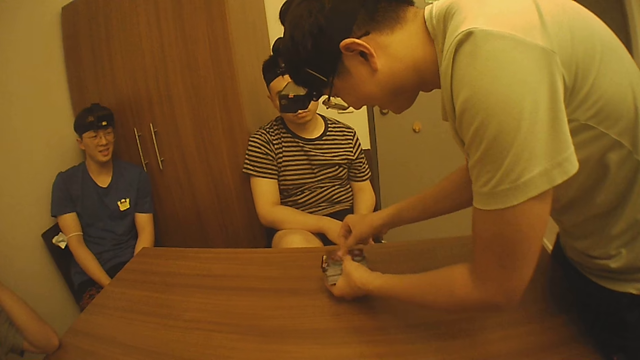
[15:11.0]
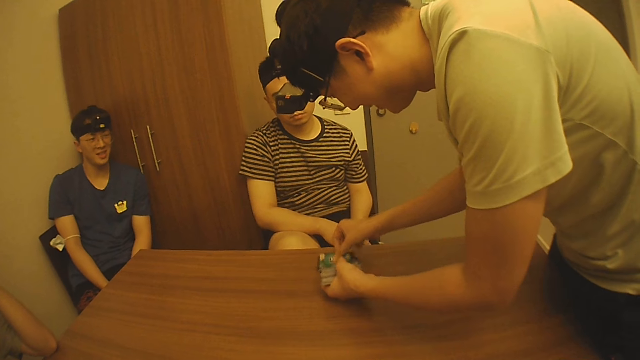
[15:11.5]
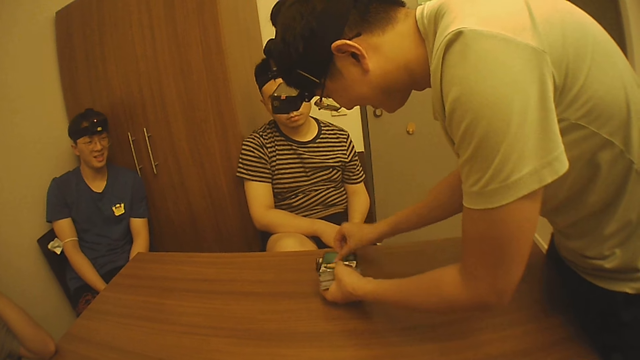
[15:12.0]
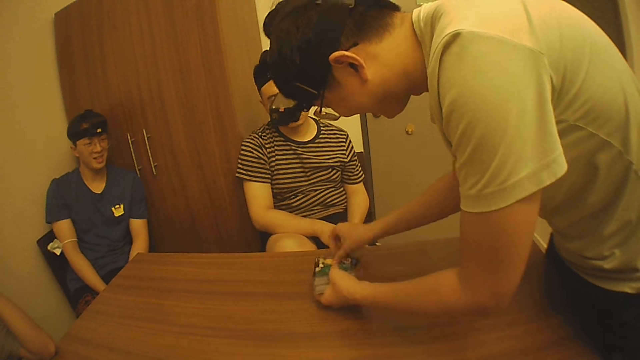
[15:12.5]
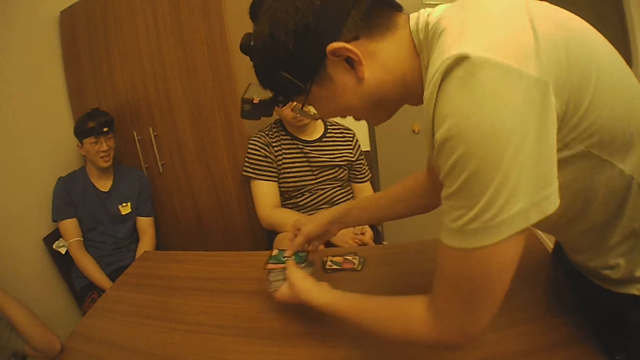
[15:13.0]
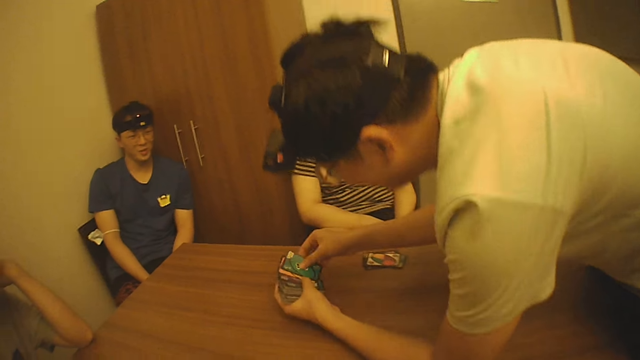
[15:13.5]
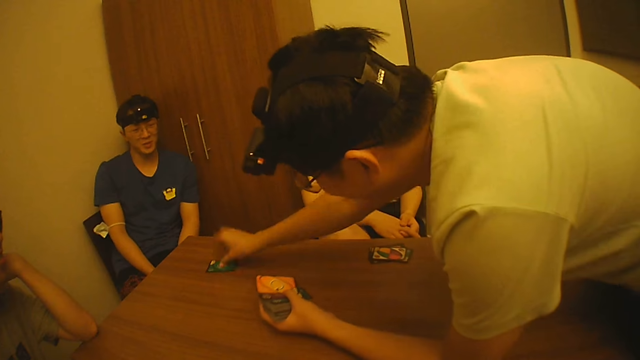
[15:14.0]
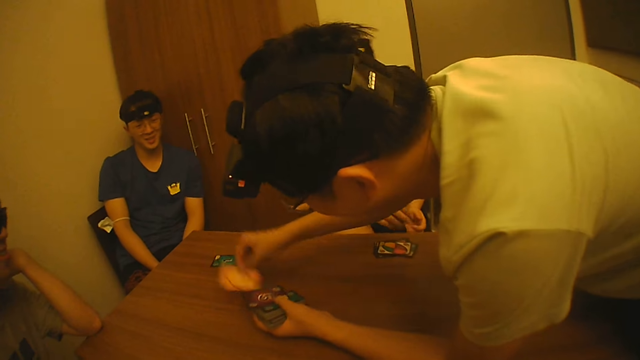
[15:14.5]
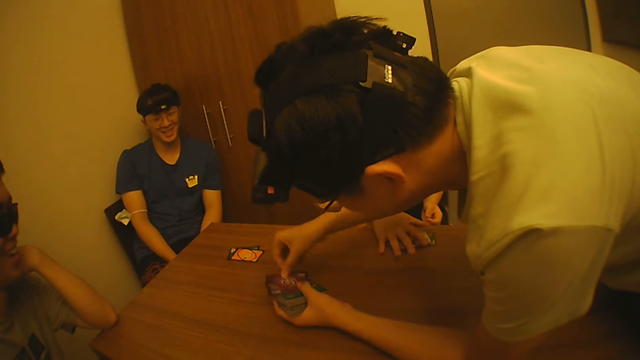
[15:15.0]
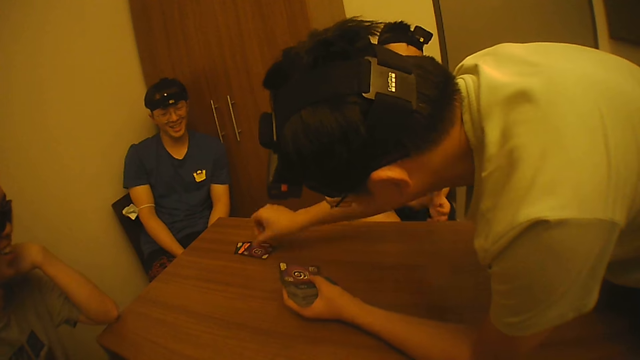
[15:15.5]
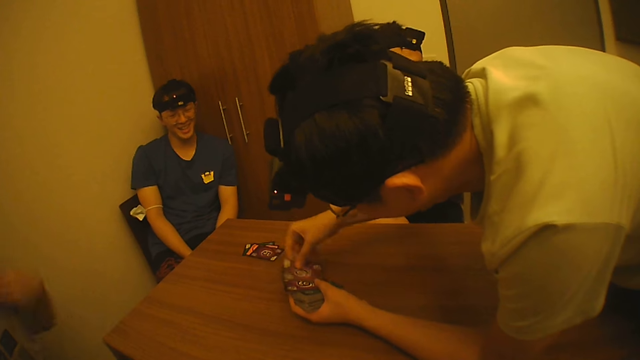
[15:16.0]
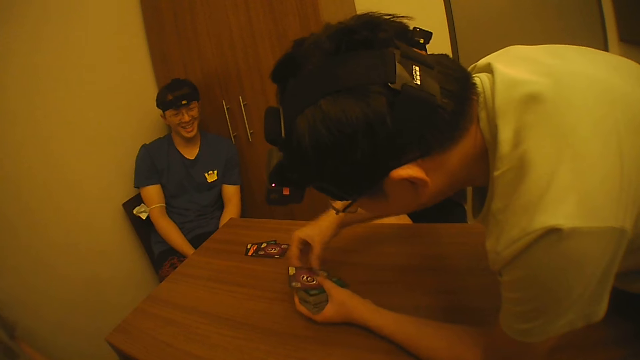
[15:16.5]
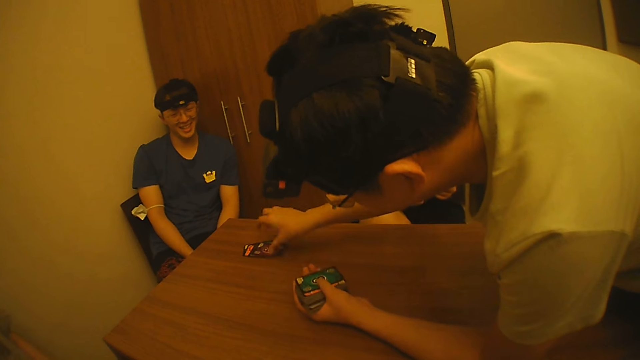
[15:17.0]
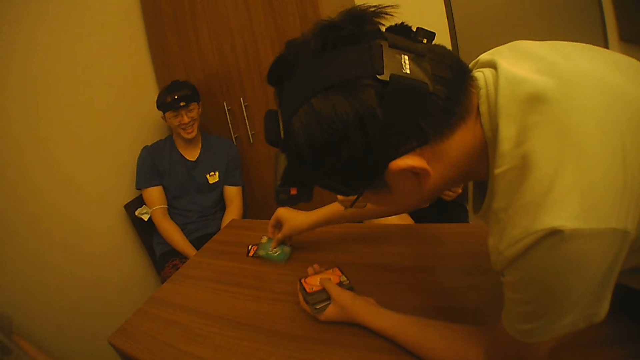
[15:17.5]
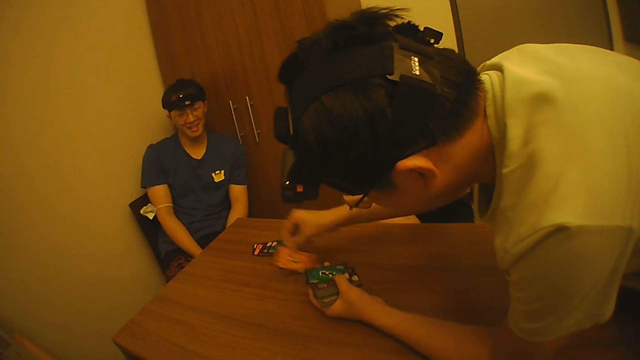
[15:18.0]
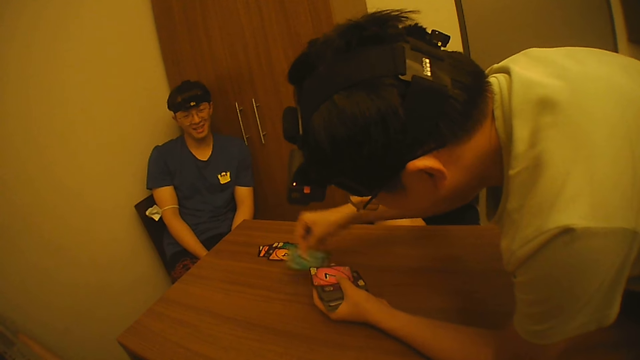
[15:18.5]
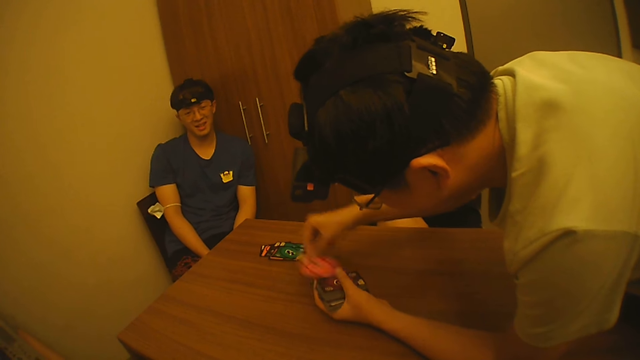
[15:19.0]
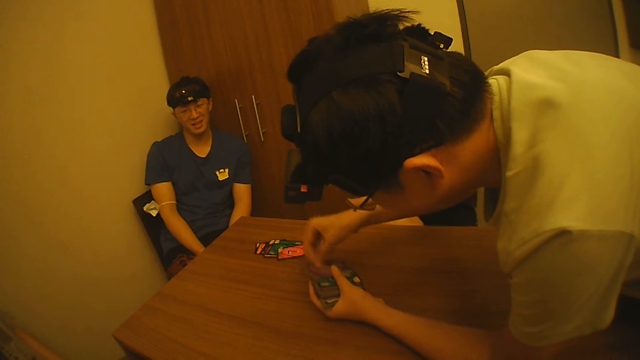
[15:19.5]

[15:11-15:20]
A person places cards on the table. Another person picks up cards from the table.

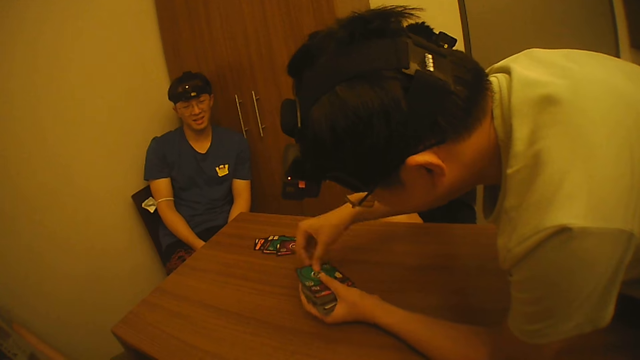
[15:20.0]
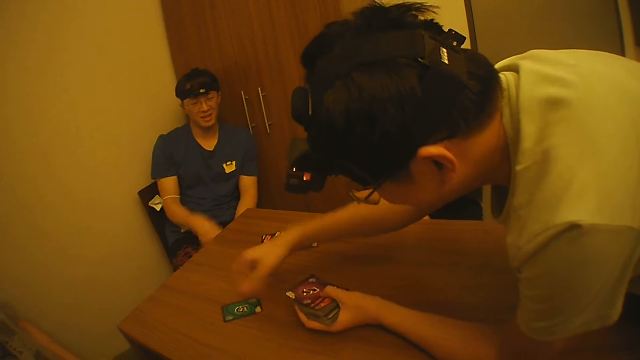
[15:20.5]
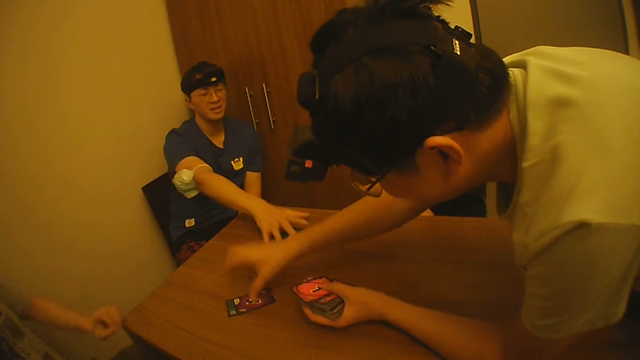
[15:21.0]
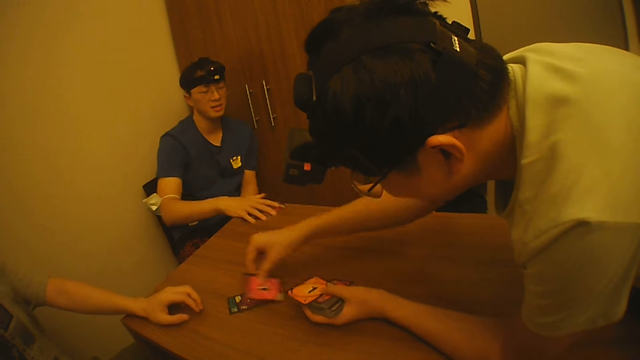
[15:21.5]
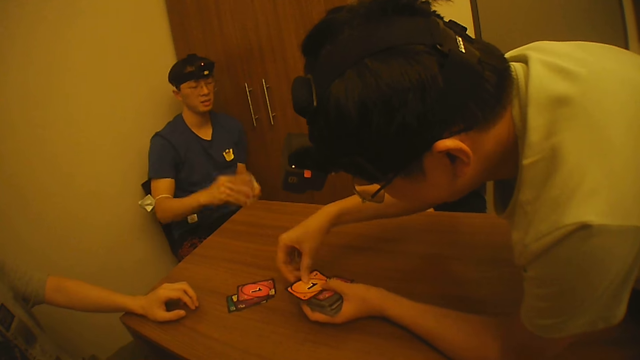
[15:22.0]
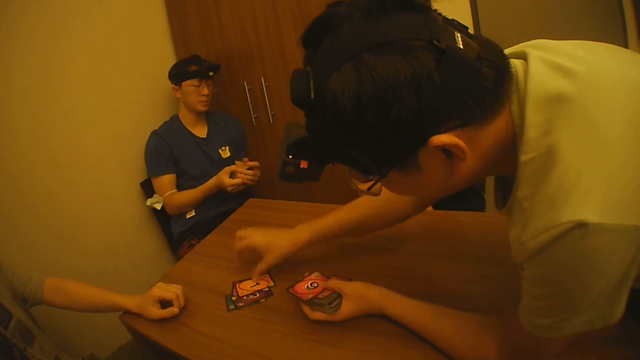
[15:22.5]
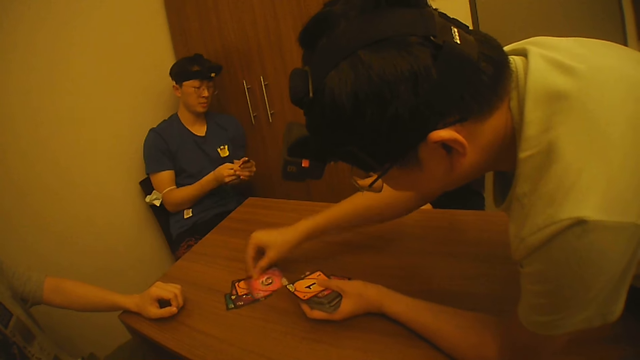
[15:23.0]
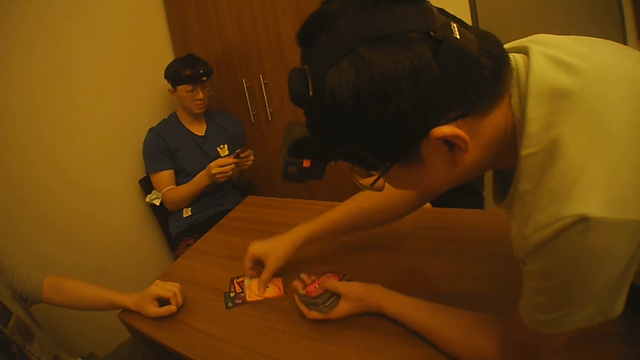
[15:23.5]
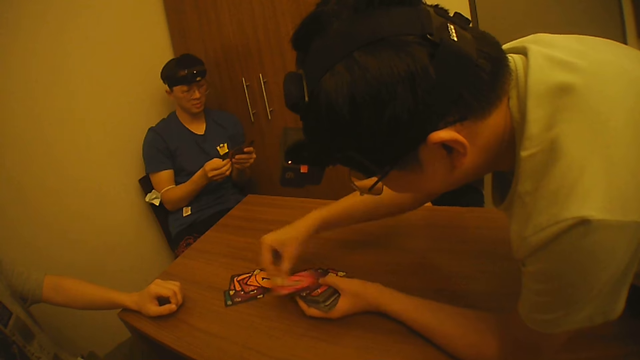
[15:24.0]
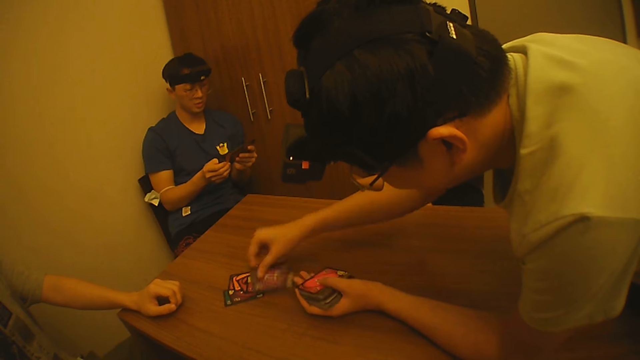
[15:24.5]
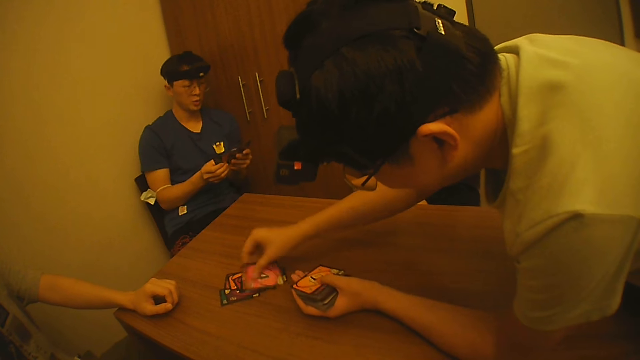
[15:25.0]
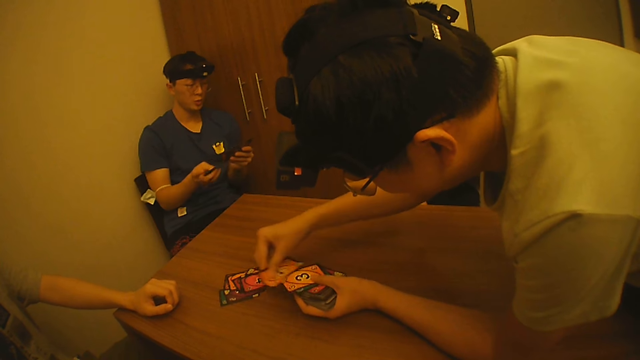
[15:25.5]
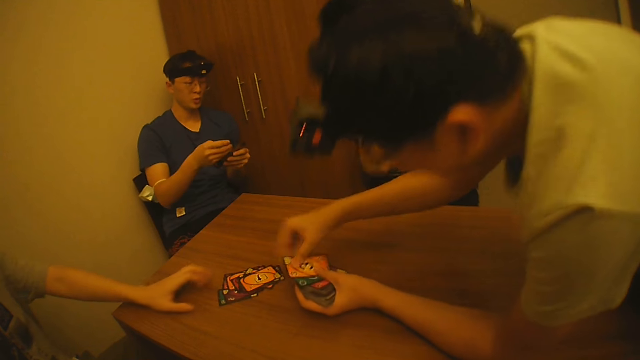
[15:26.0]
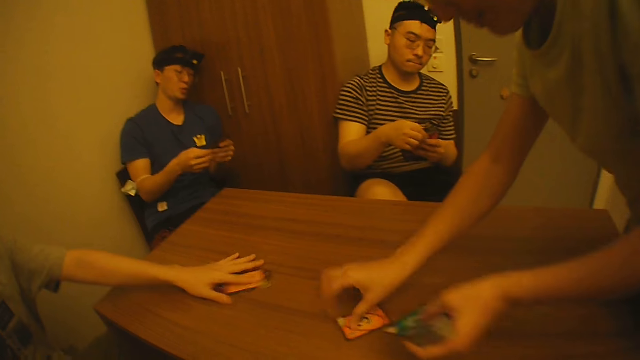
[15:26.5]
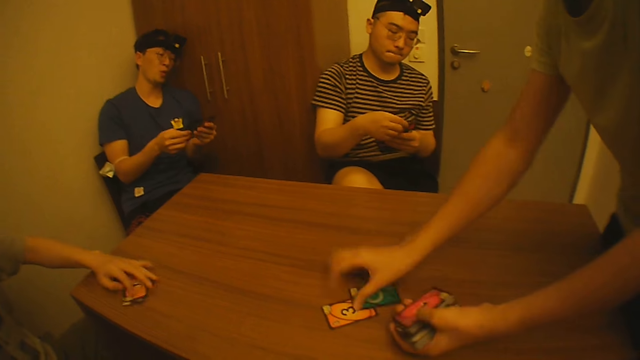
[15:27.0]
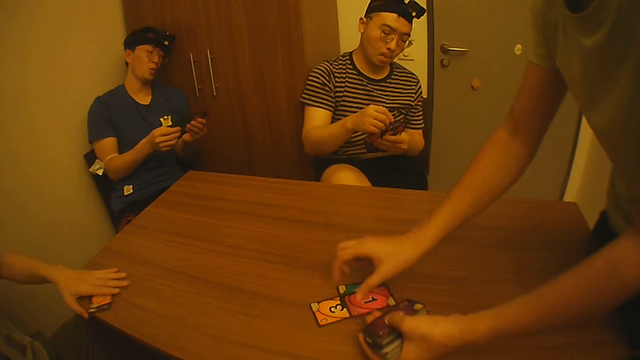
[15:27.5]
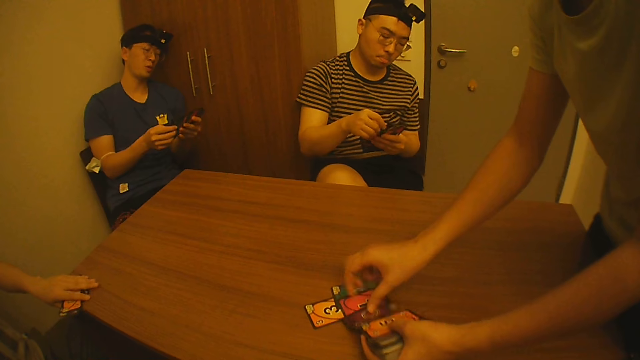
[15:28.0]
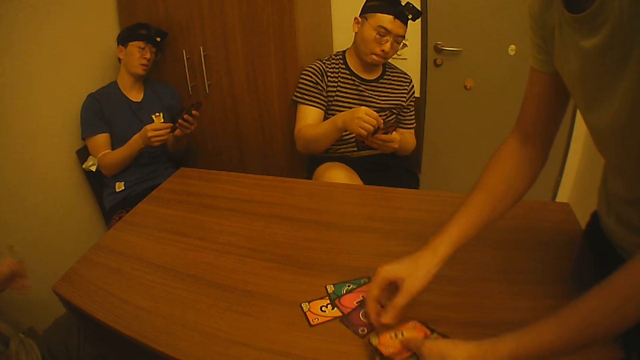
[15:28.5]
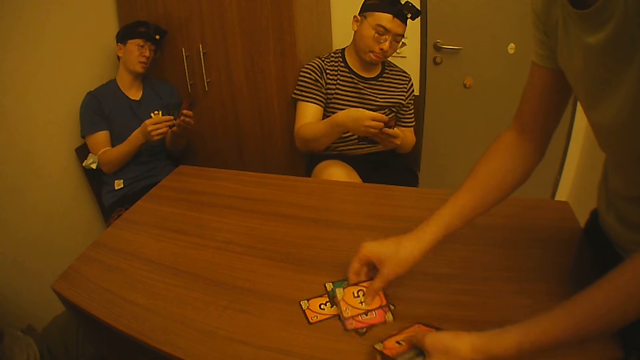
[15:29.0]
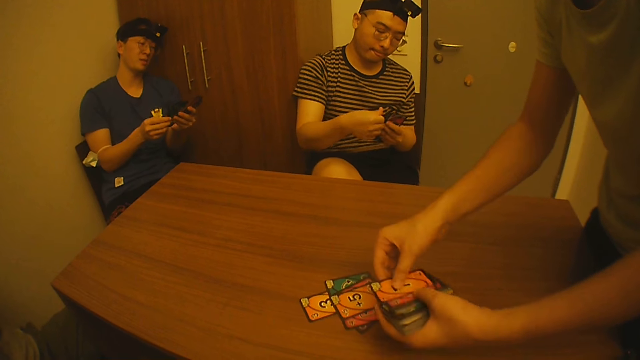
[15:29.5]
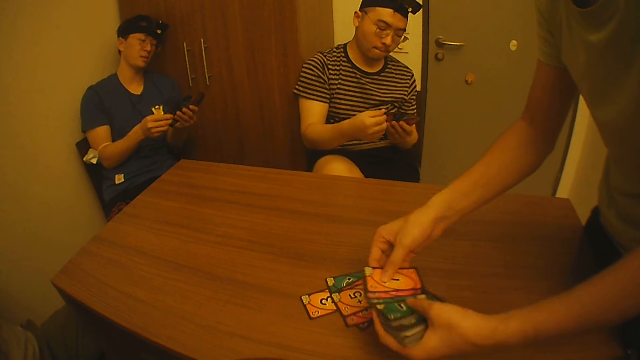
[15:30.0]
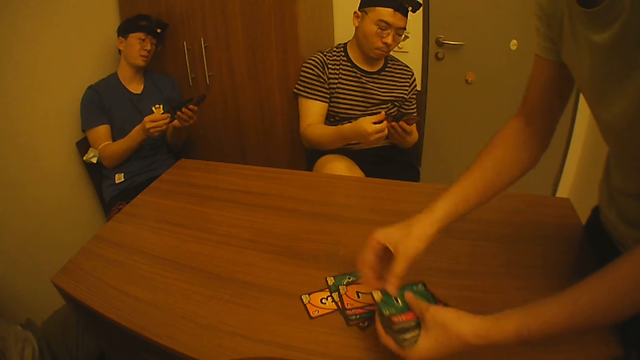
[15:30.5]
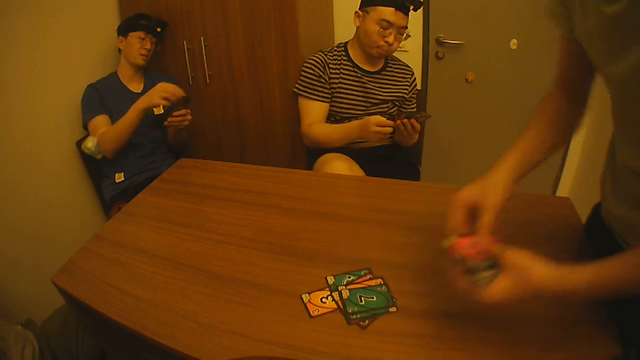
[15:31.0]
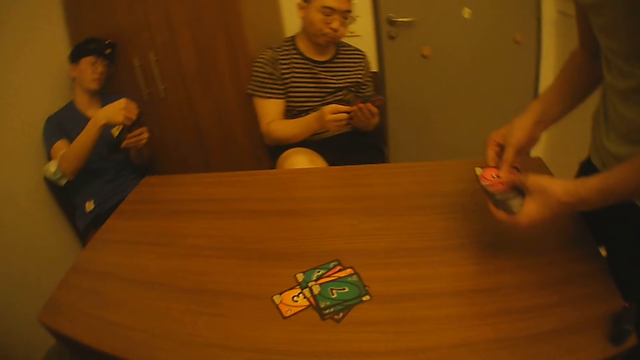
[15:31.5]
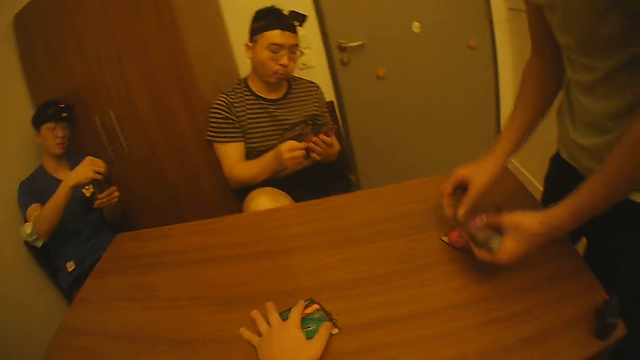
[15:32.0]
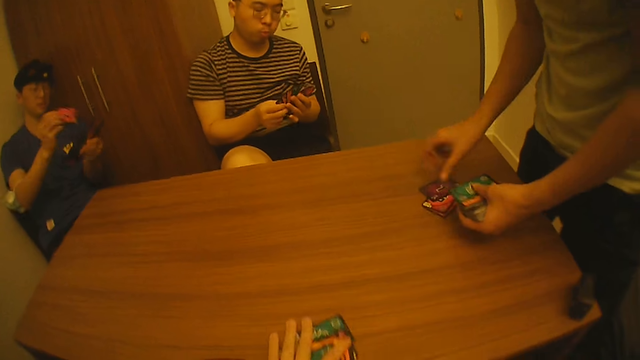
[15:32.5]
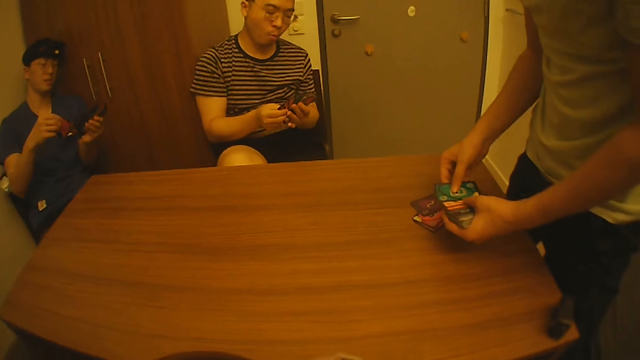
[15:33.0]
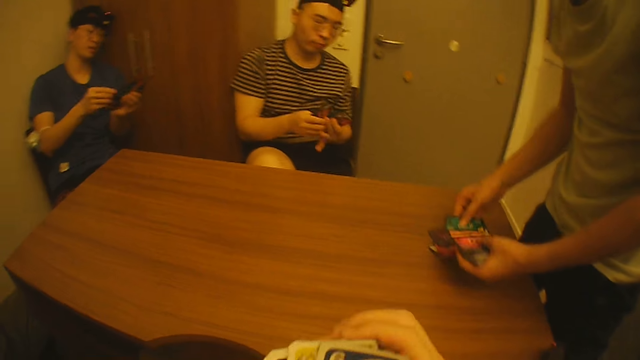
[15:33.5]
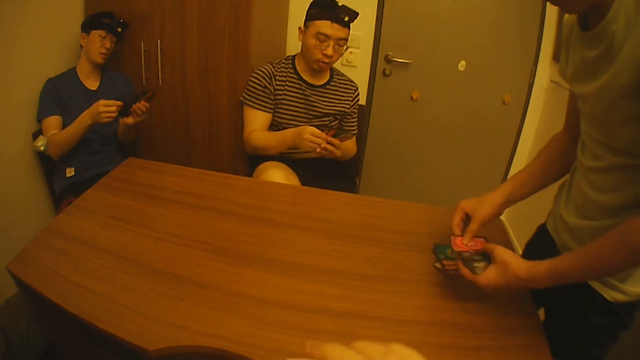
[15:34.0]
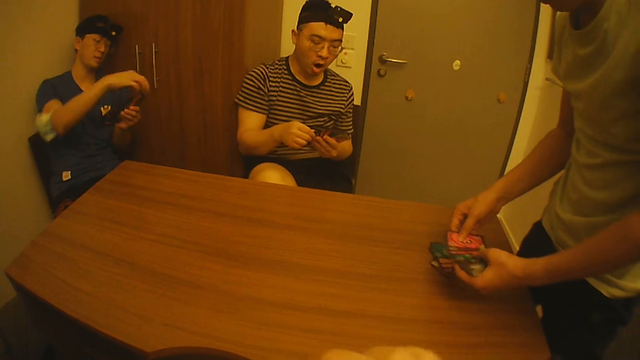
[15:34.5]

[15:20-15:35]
A person picks up cards from the table. Another person places cards on the table. A third person puts a hand on the table. The first person selects the playing cards. The third person picks up playing cards. The second person selects playing cards. The second person places cards on the table. A fourth person picks up cards from the table. The camera wearer picks up cards from the table. The second person places cards on the table.
